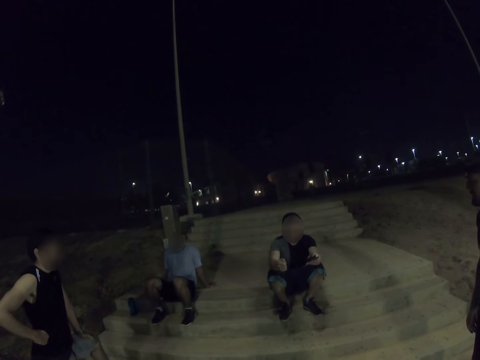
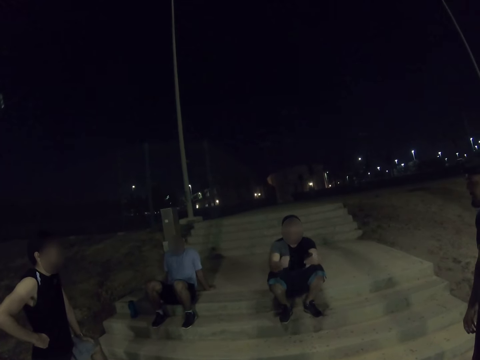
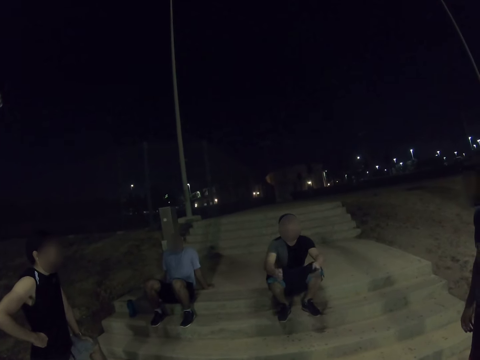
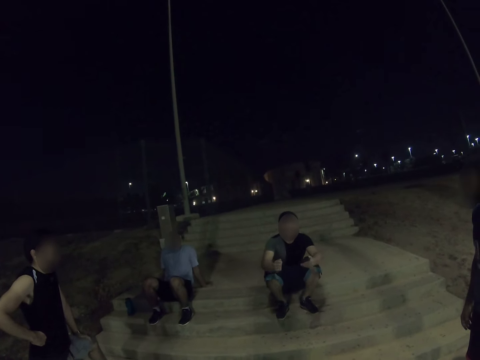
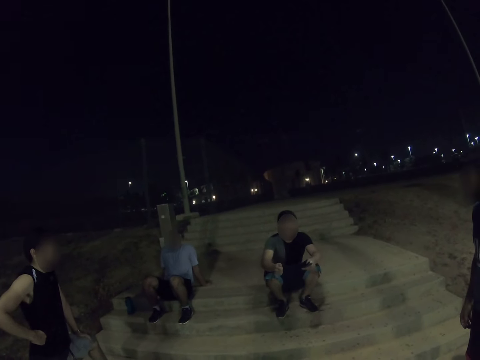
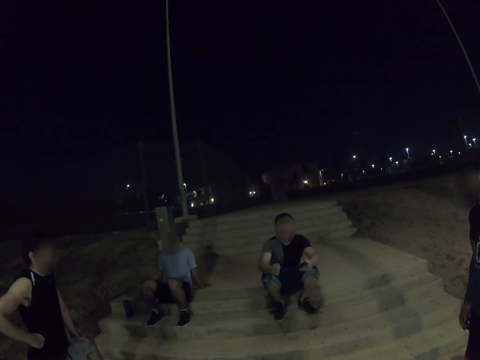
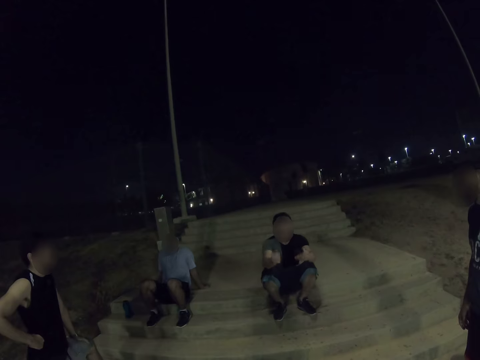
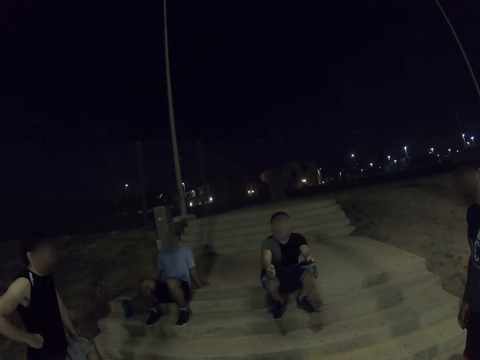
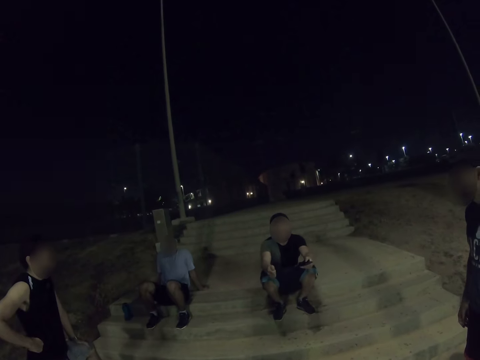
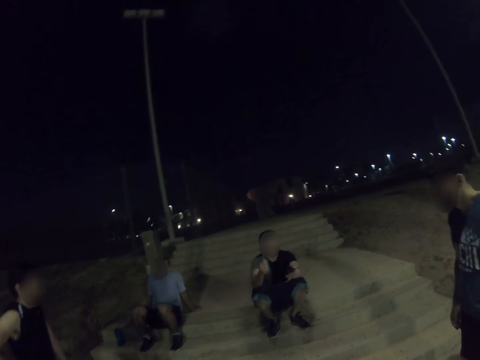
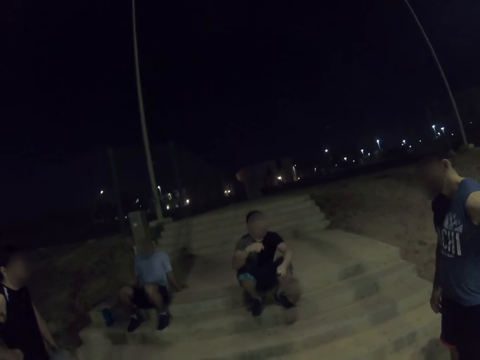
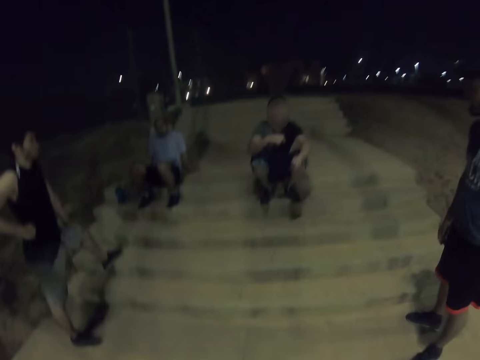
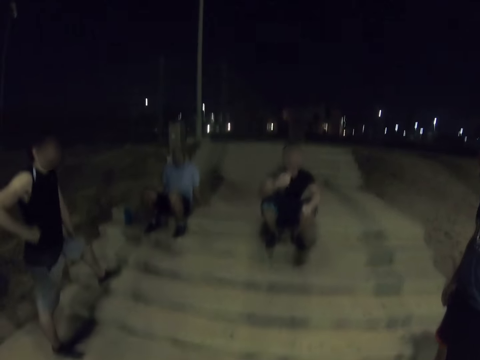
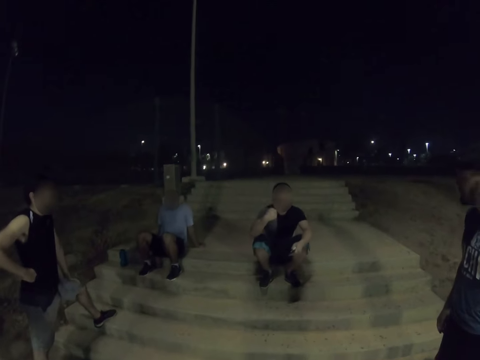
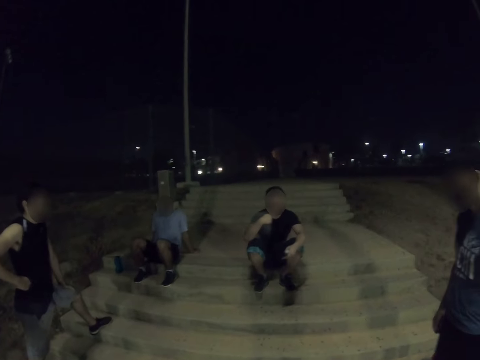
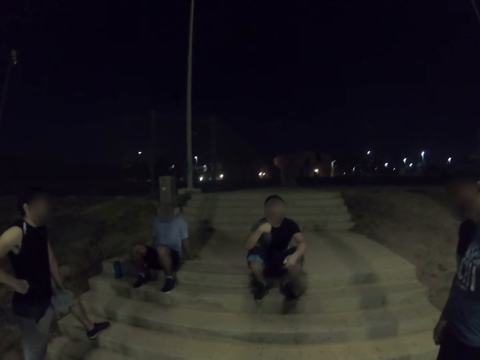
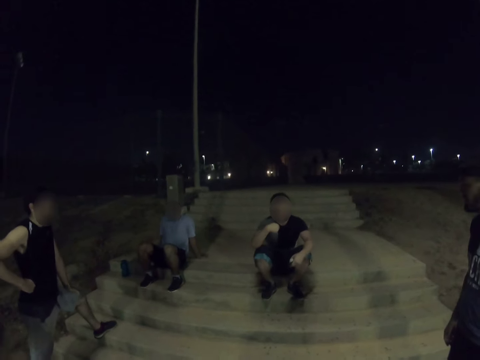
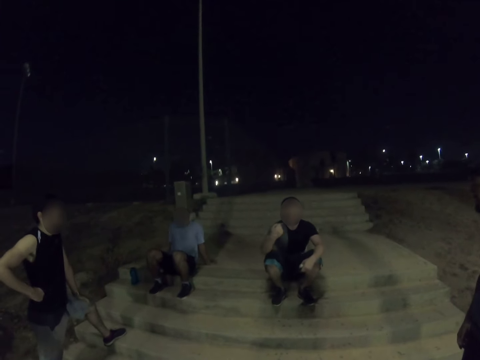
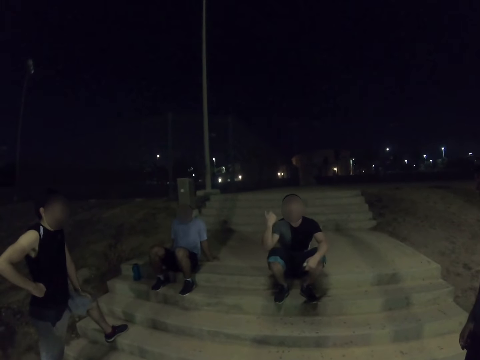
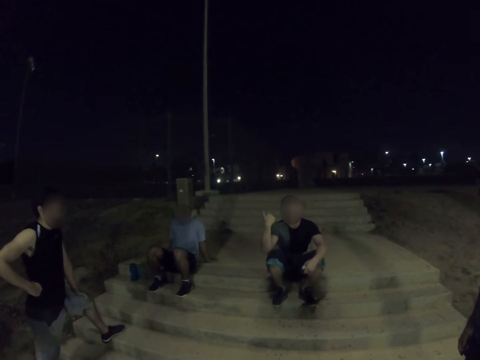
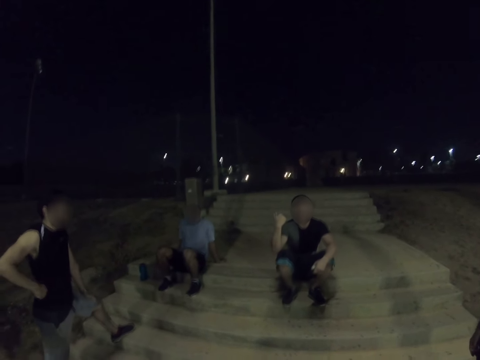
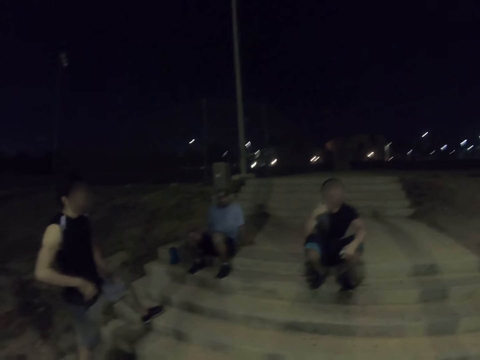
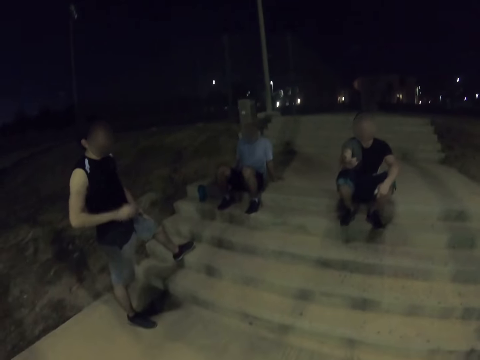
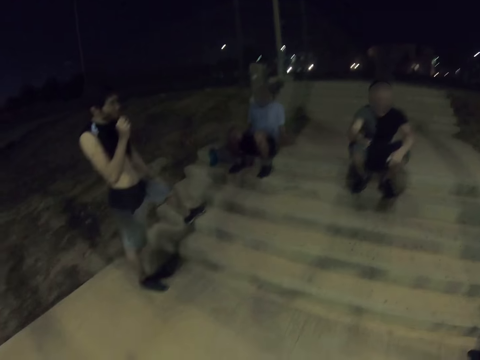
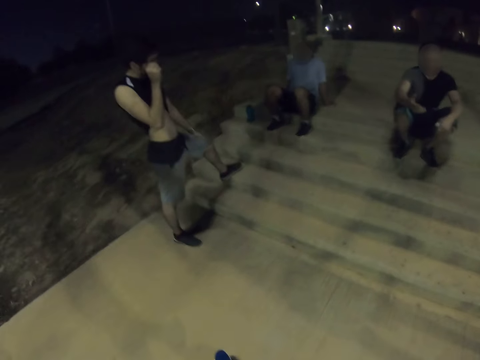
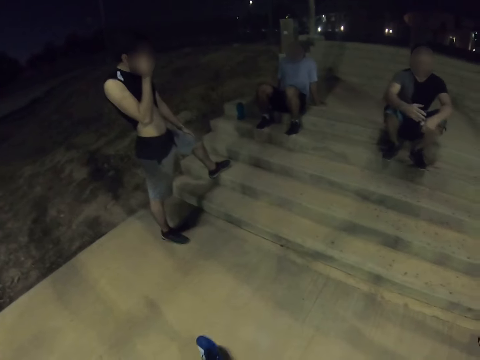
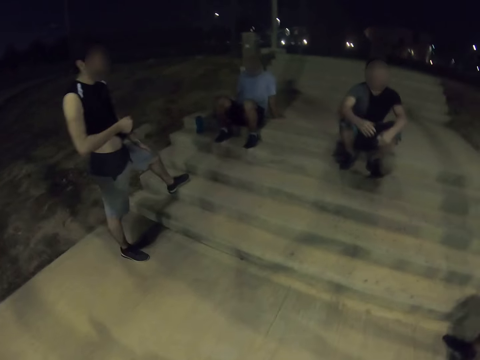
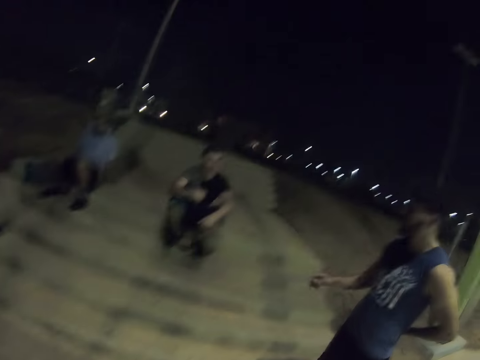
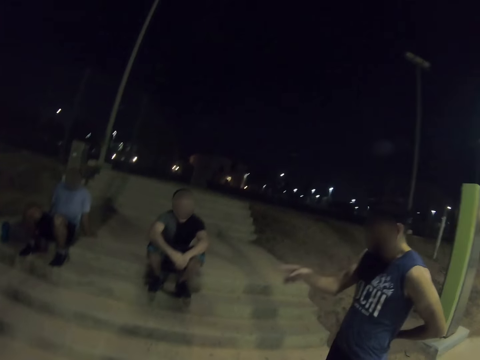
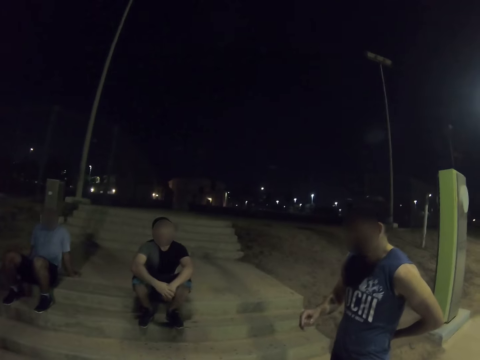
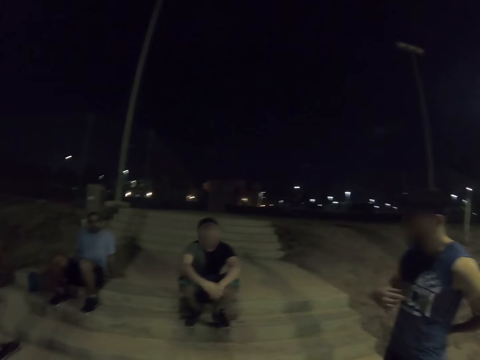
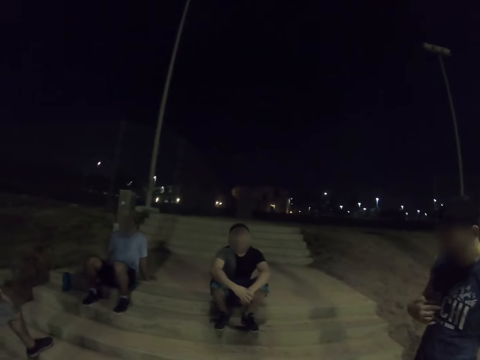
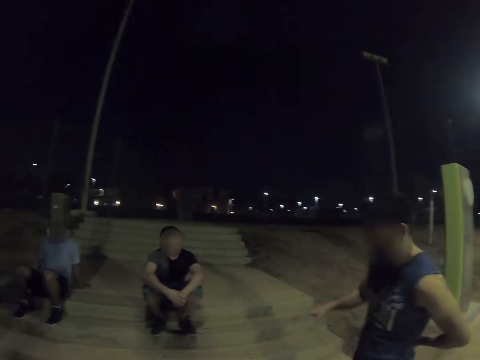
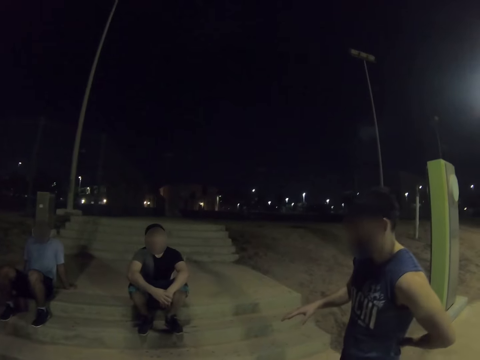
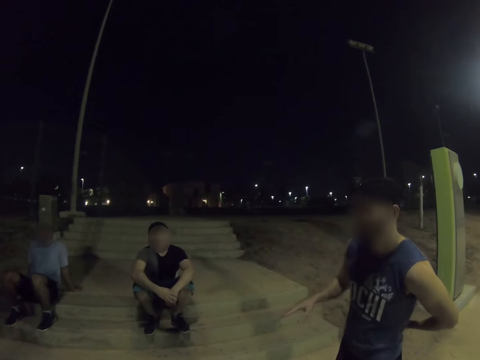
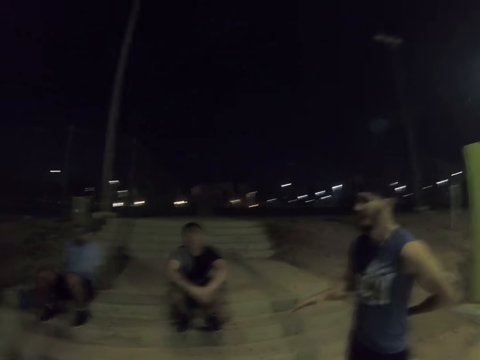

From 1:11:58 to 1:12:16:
A man wipes his face with his top cloth. Another man gestures and converses.

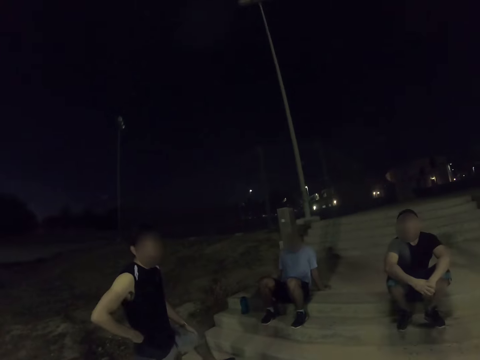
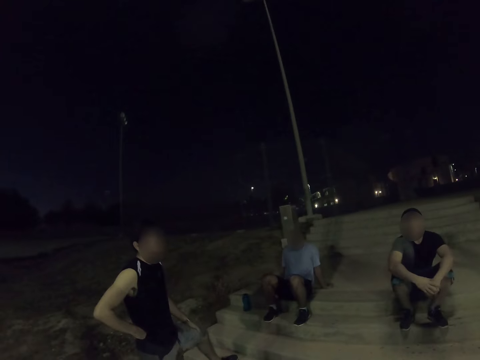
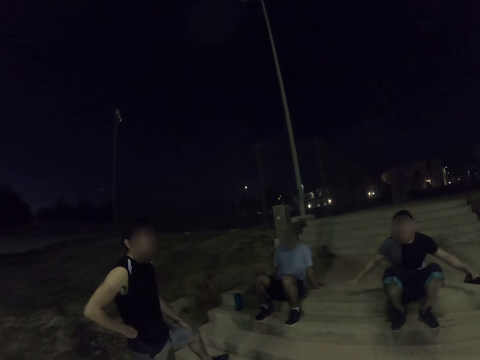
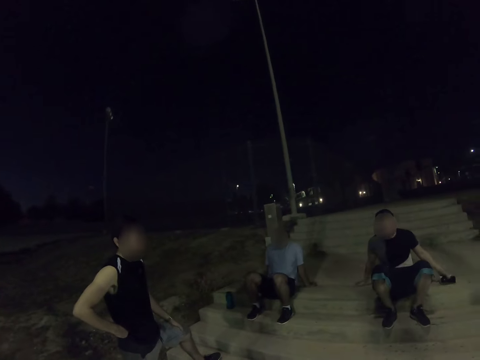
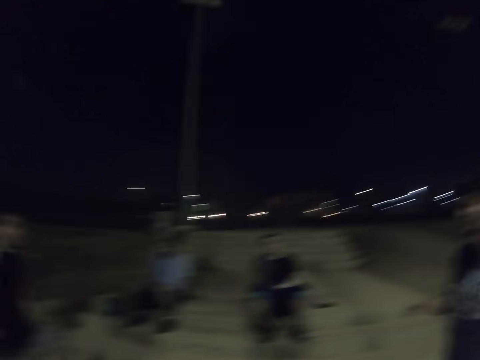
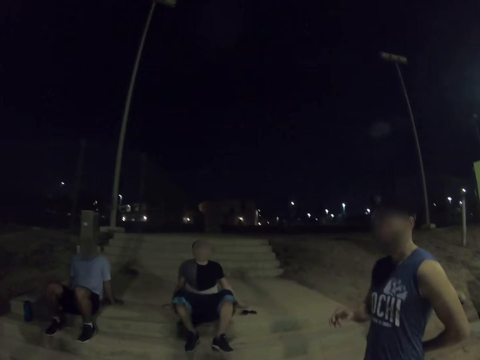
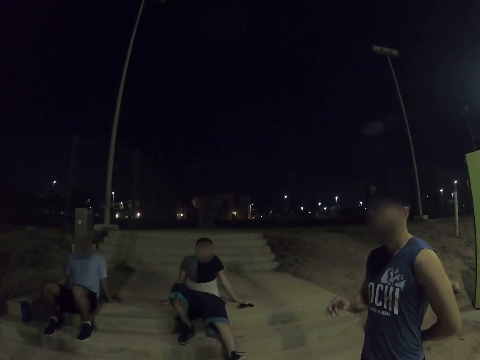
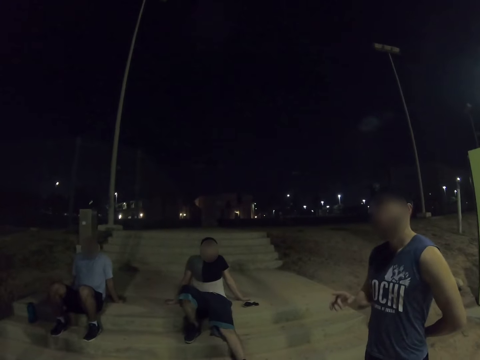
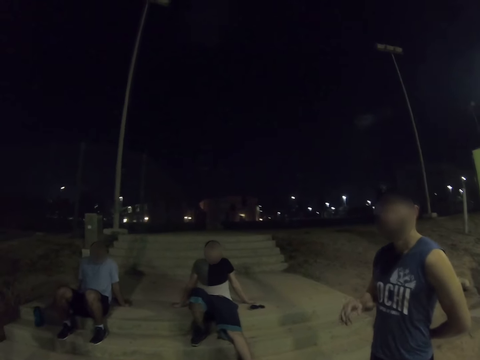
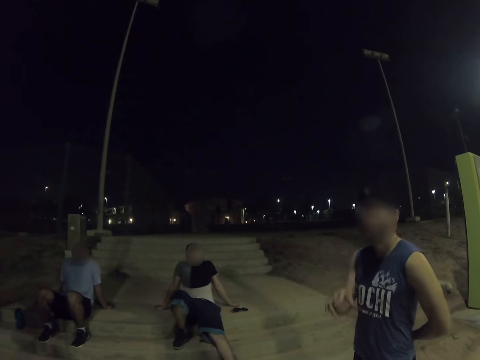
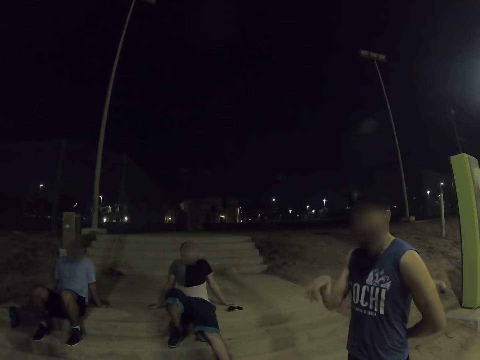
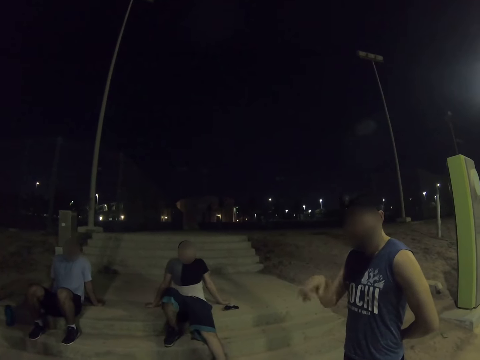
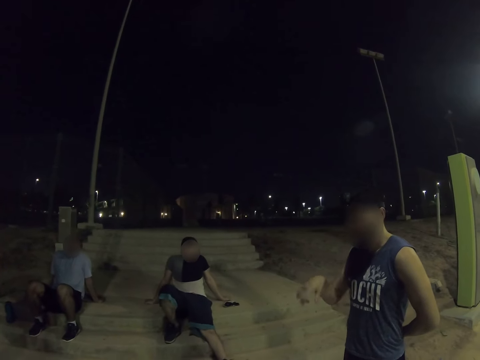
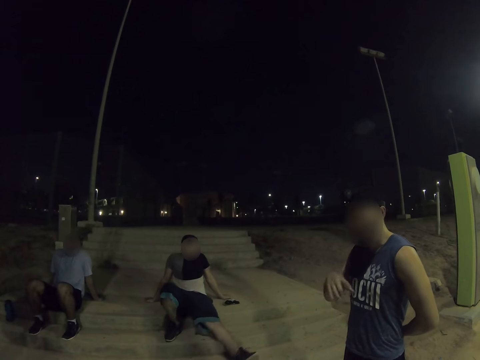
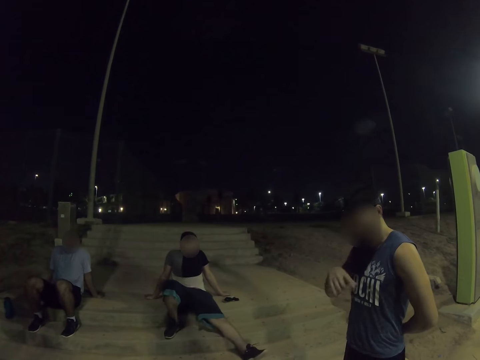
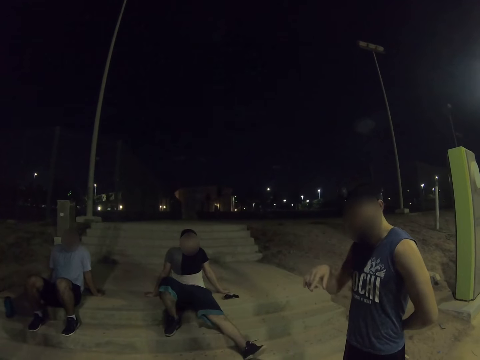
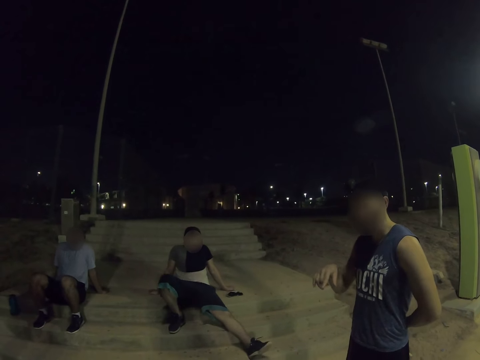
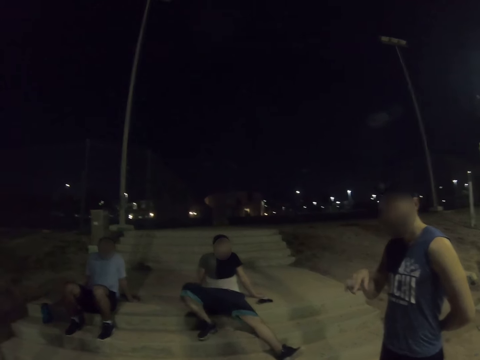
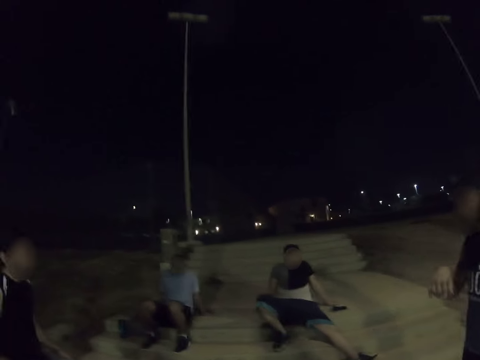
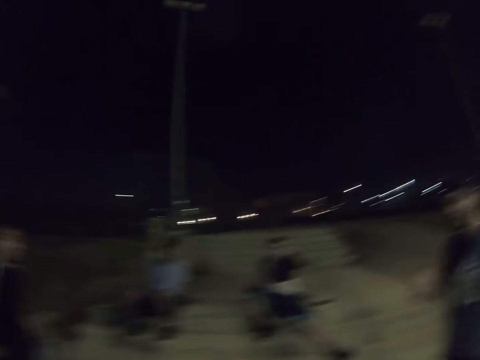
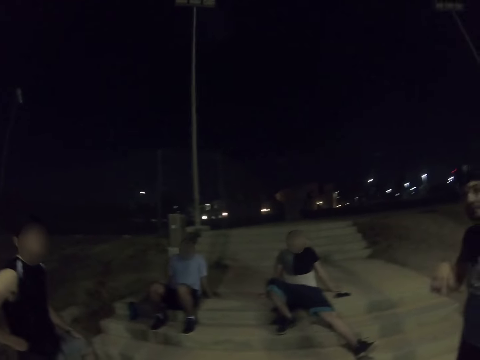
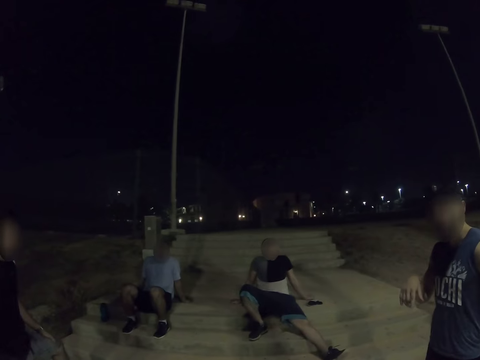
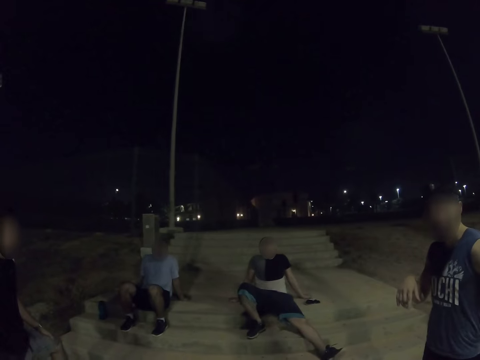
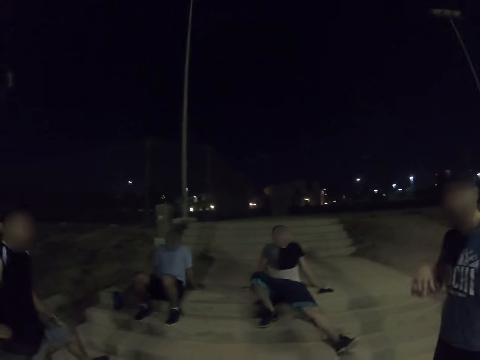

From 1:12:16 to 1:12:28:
The camera wearer looks around.
